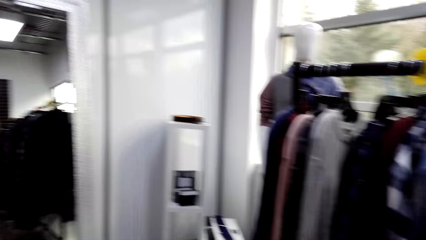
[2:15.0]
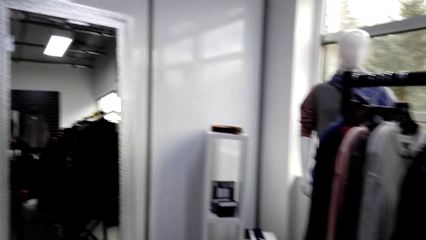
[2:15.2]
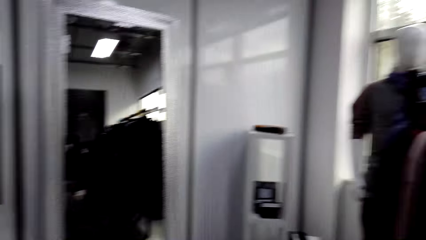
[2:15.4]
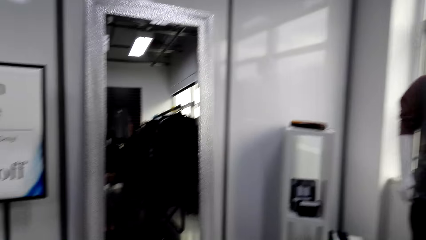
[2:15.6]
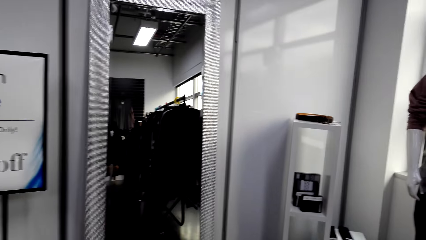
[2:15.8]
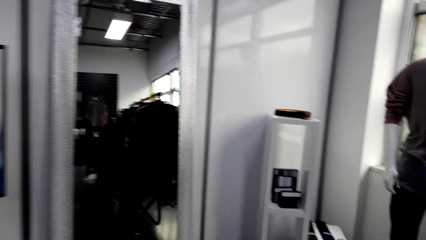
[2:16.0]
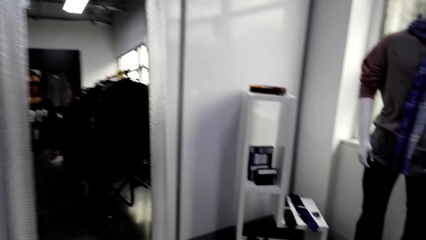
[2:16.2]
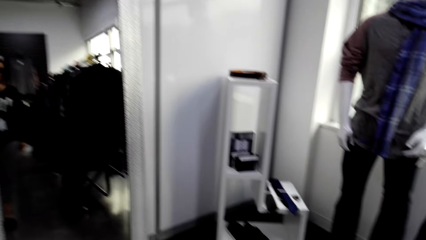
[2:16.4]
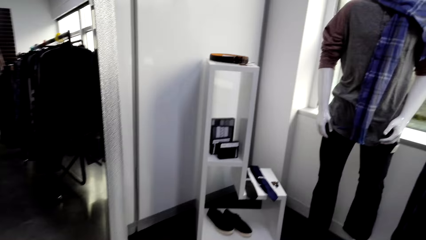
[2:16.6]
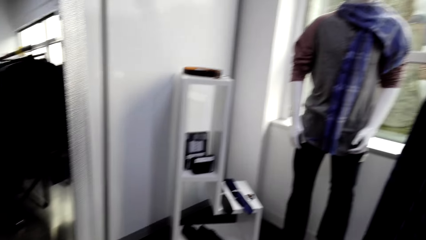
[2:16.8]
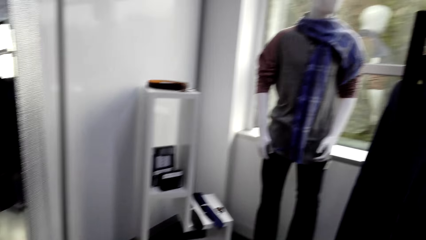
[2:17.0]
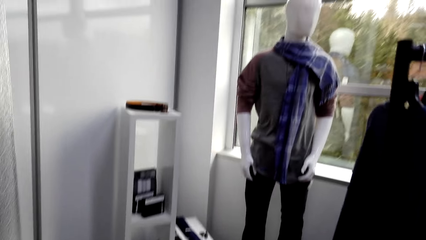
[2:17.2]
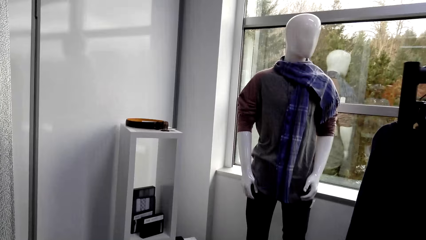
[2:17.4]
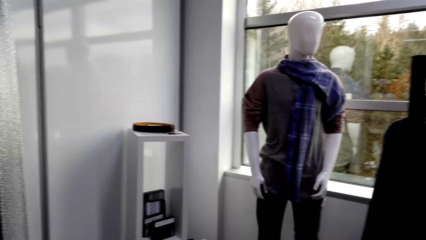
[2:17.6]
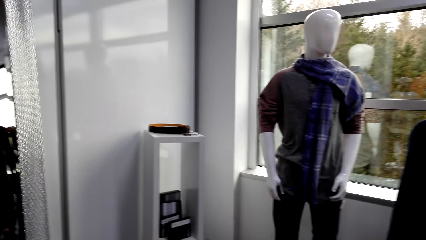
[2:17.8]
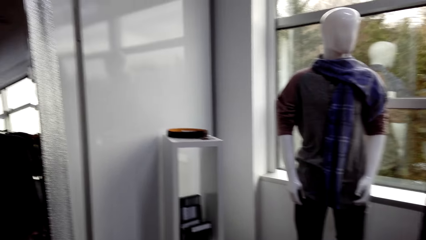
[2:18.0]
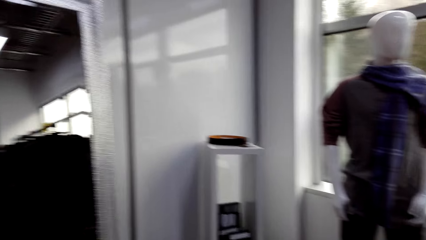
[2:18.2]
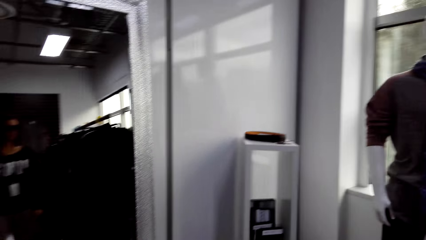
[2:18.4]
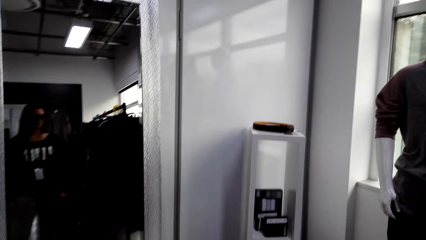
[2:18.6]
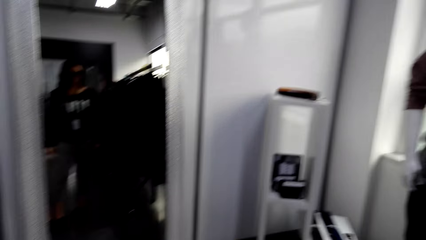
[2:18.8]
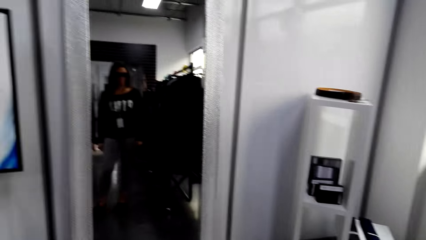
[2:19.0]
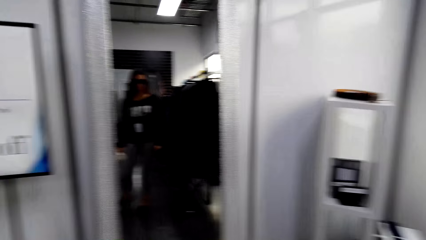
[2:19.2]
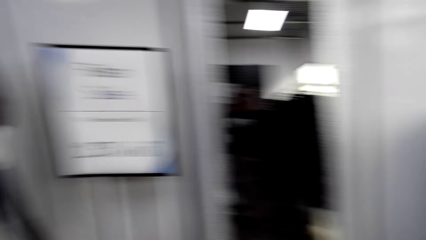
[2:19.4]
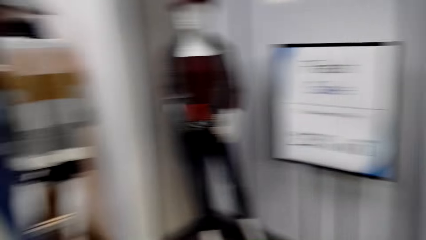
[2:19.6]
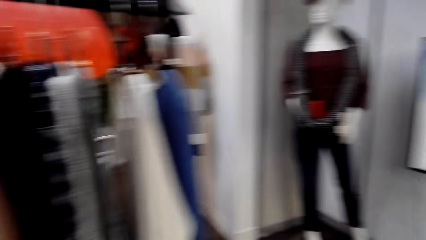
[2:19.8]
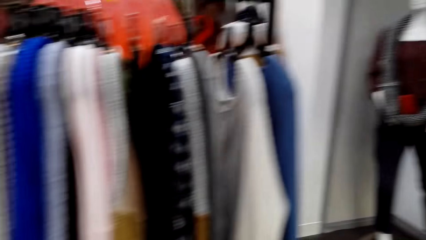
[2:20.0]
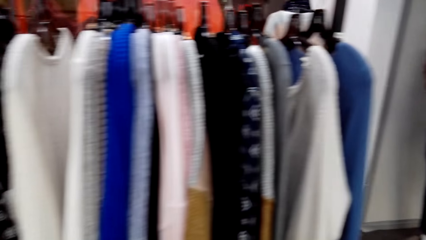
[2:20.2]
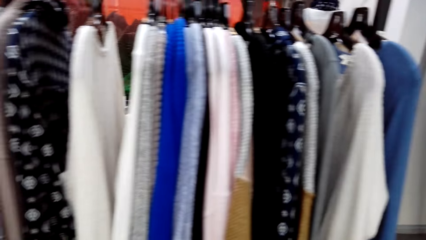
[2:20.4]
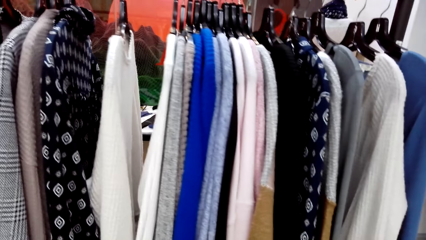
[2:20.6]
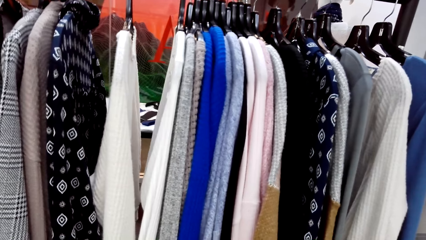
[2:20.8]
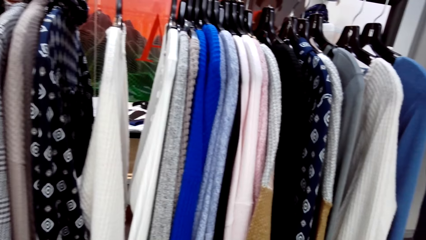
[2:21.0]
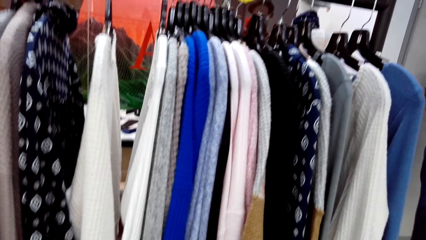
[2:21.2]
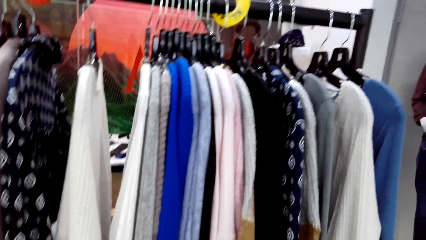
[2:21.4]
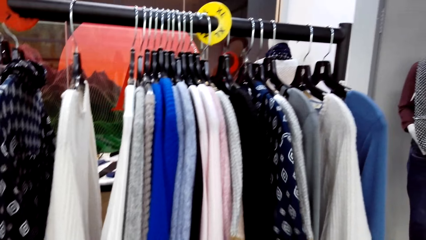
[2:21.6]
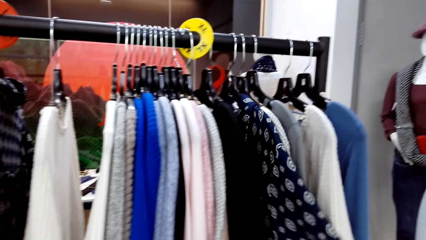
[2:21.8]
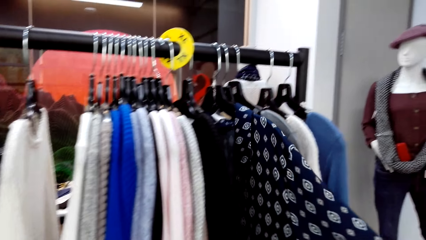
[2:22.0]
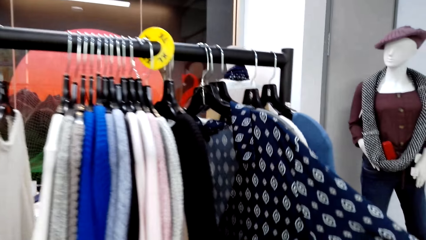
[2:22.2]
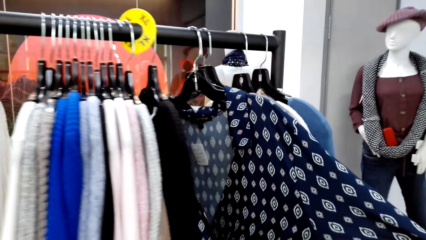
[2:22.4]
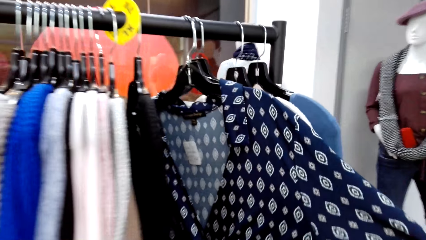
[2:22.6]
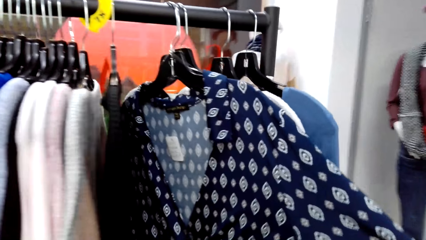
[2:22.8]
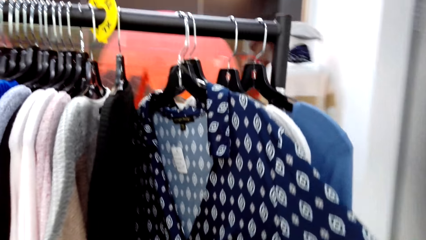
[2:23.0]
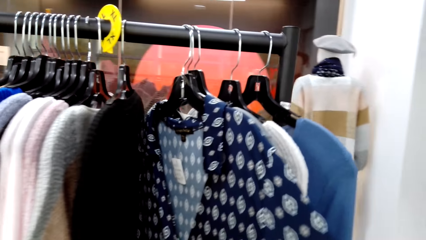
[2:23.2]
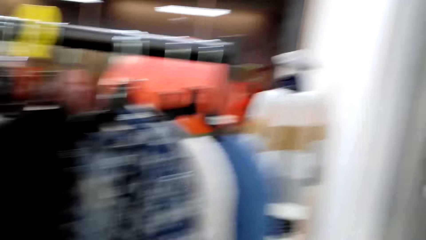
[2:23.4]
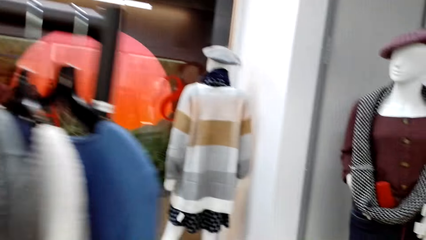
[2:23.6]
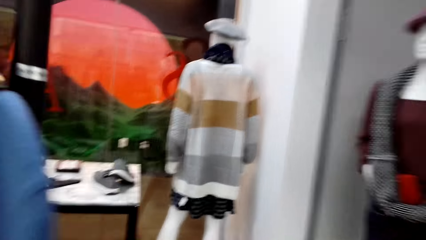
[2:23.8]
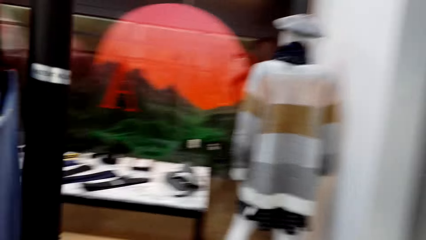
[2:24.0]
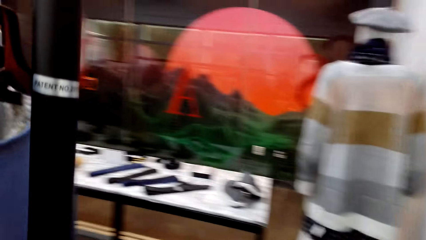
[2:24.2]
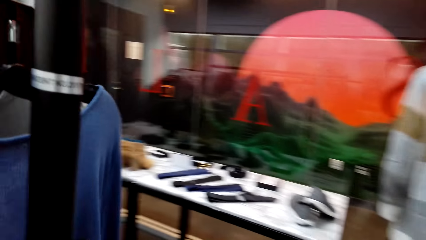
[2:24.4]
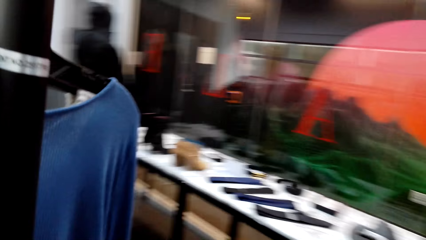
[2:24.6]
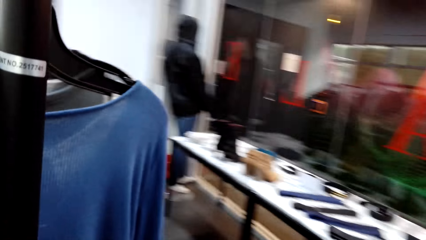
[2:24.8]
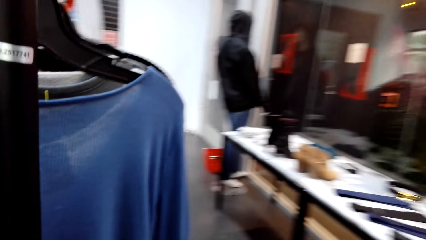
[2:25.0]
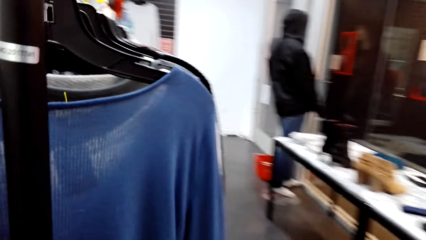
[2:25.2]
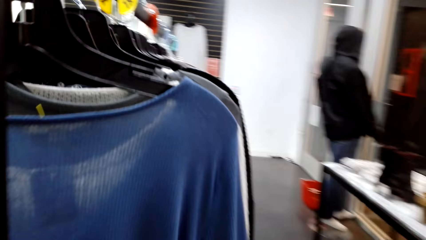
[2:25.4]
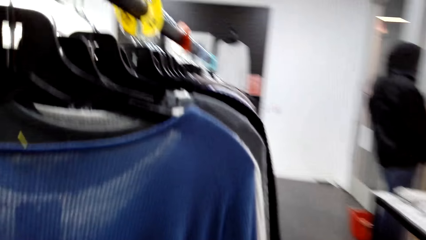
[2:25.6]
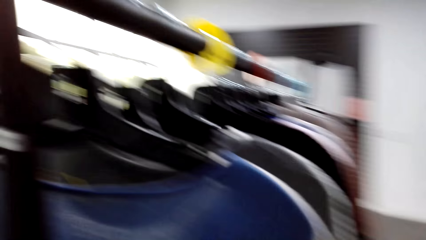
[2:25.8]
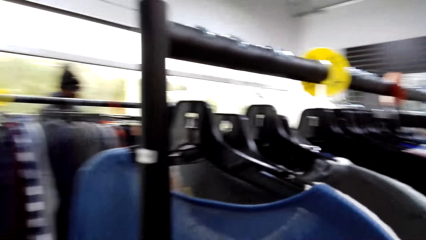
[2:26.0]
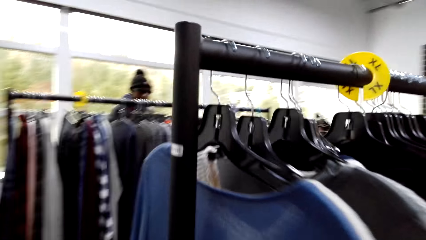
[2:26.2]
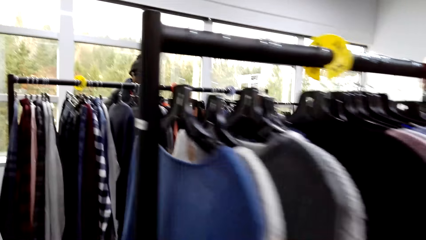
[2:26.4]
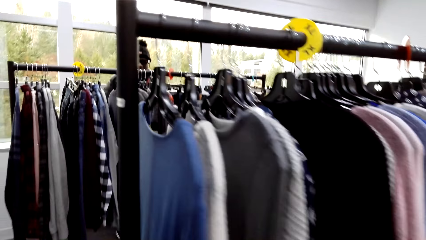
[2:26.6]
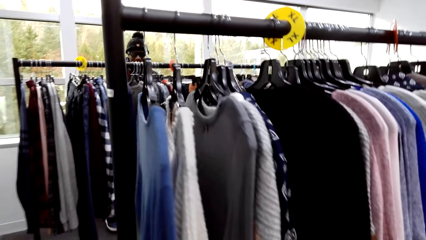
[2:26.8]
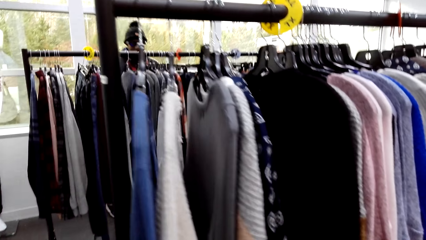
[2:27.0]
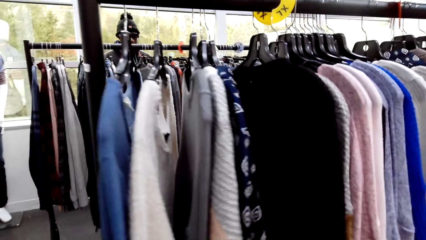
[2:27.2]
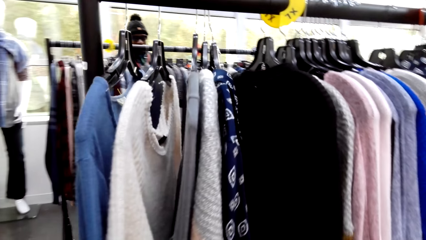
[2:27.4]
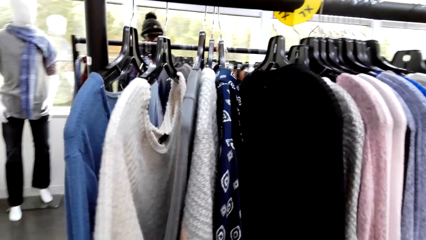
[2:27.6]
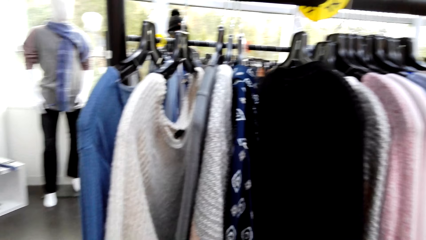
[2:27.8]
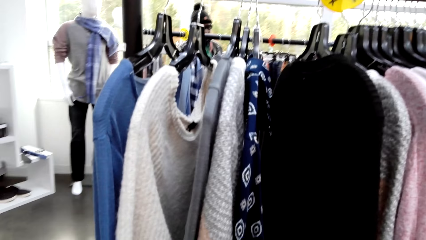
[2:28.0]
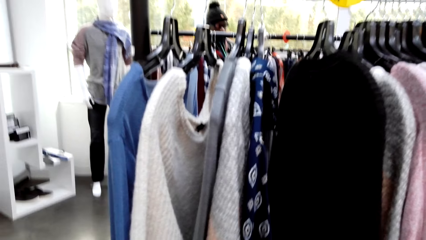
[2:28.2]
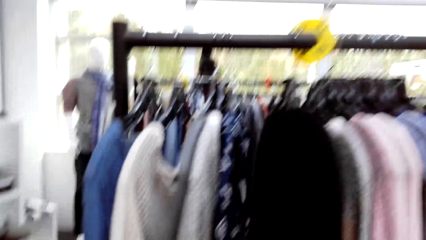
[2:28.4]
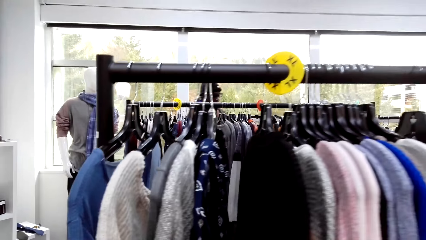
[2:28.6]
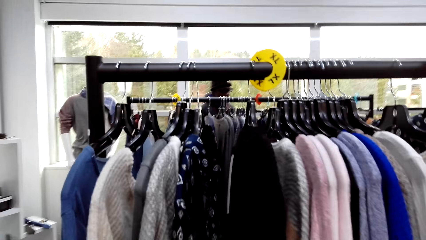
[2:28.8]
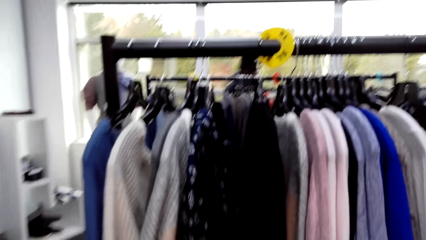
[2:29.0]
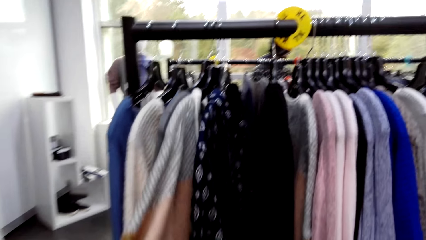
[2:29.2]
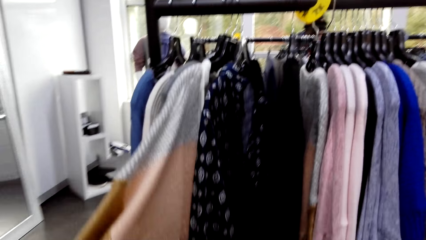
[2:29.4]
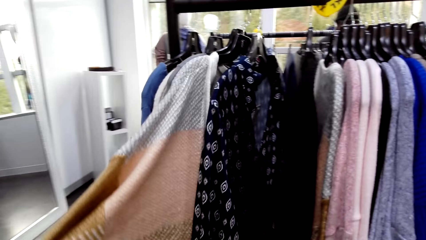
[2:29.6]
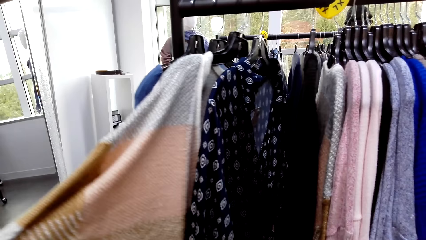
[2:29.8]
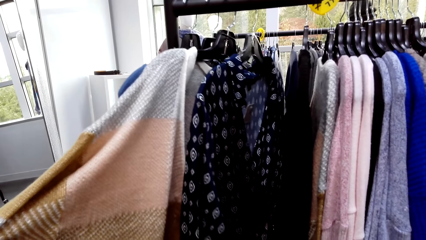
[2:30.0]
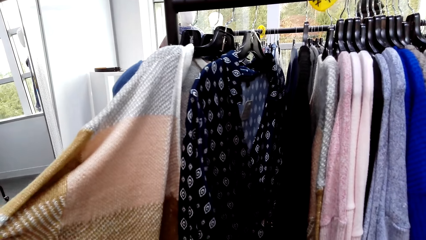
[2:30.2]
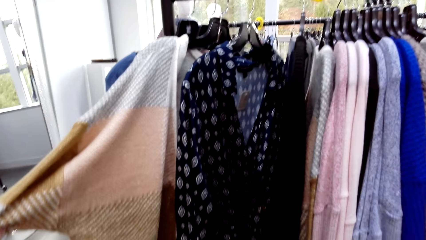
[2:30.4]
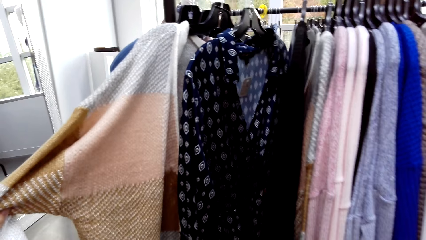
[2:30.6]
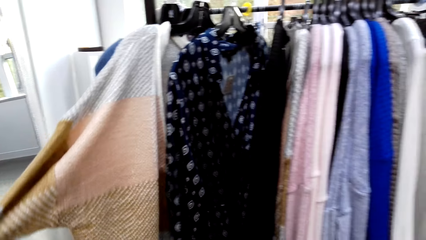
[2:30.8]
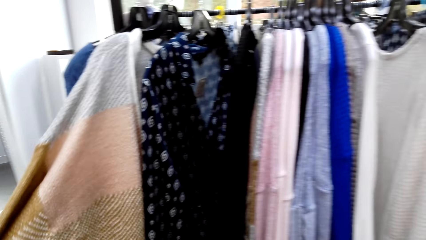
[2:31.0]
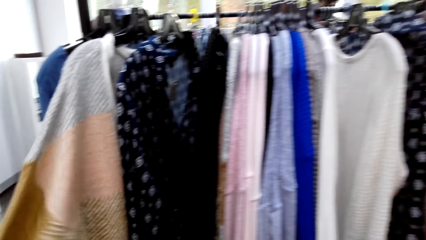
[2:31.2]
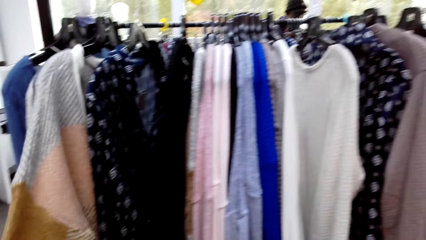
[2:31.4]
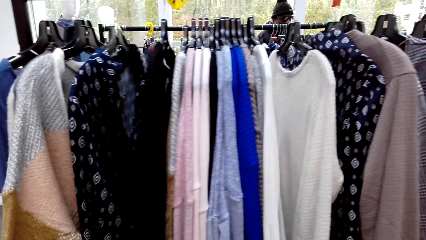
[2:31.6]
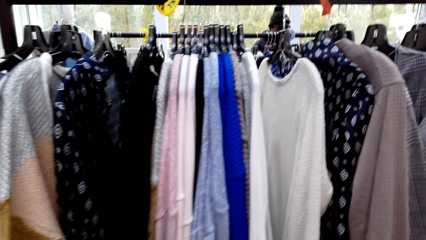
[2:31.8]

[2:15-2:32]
The camera wearer looks around the shop. They look around a hanging line. They inspect a sweater on the hanging line. They touch the clothes around. They walk forward. They look around the hanging line. They inspect the sweater on the hanging line.
